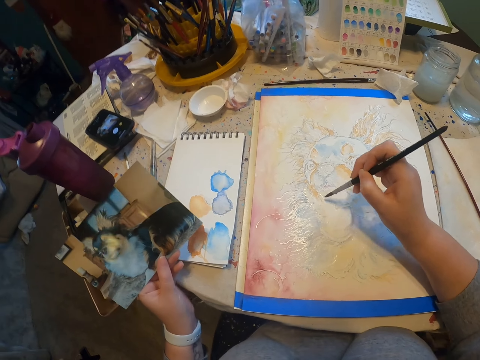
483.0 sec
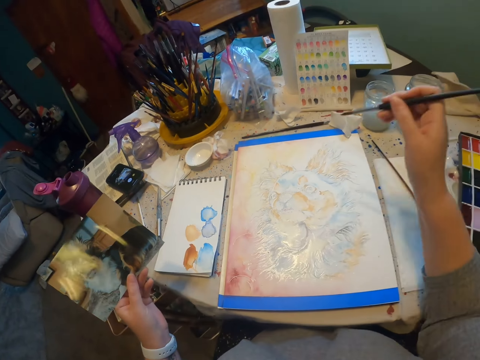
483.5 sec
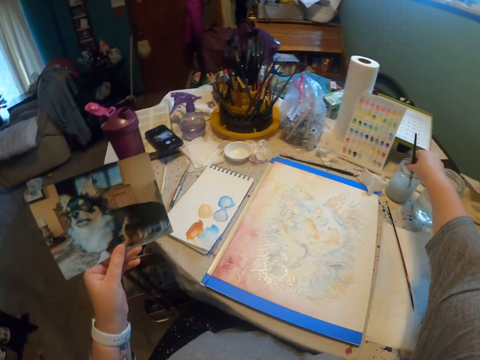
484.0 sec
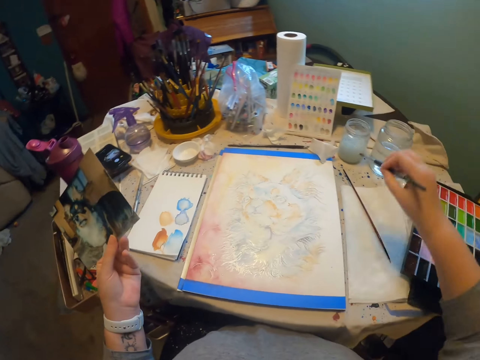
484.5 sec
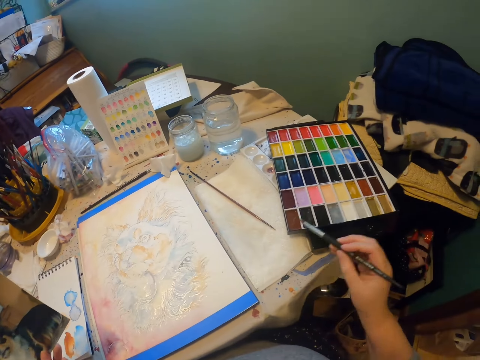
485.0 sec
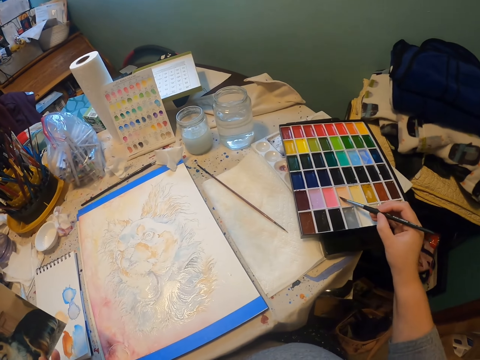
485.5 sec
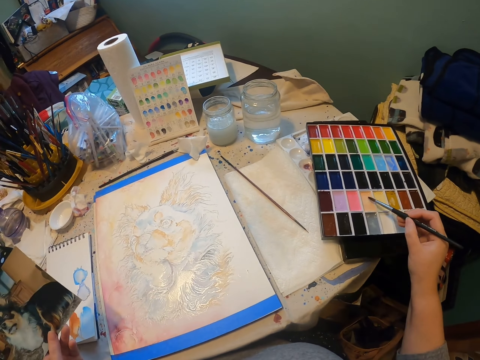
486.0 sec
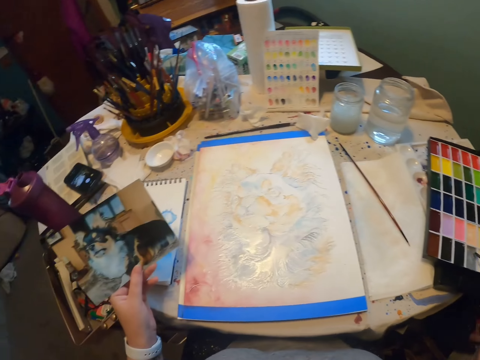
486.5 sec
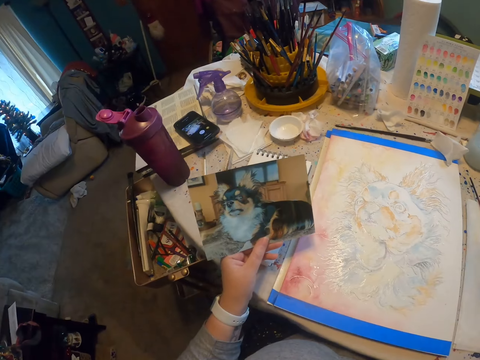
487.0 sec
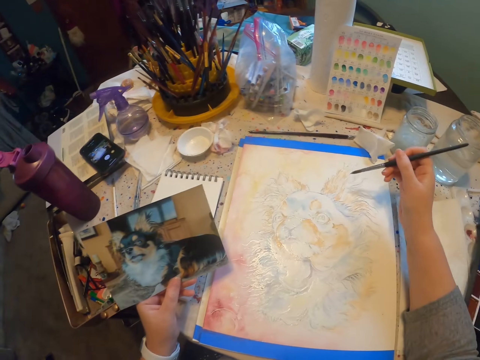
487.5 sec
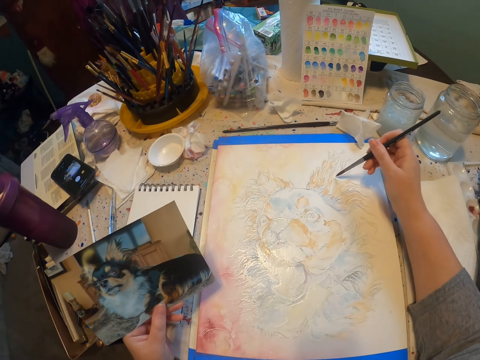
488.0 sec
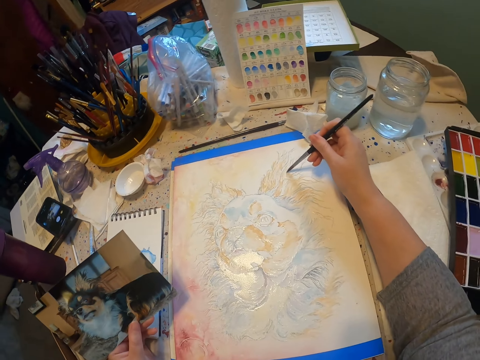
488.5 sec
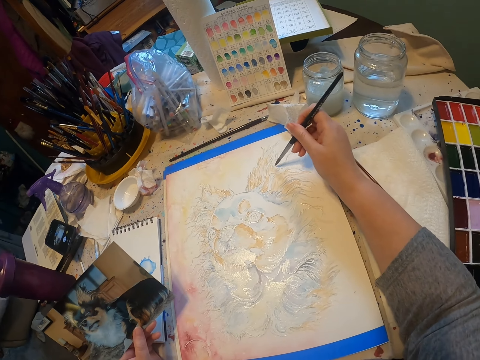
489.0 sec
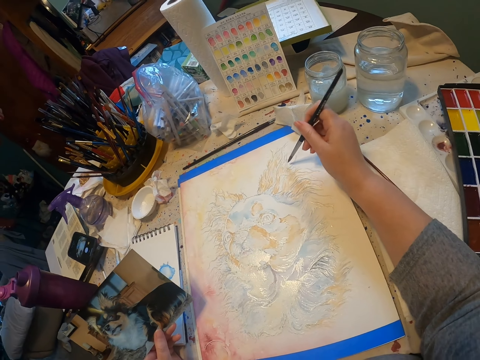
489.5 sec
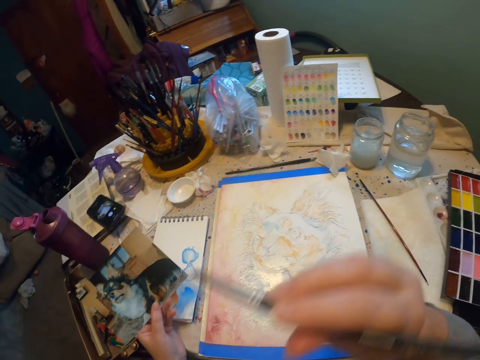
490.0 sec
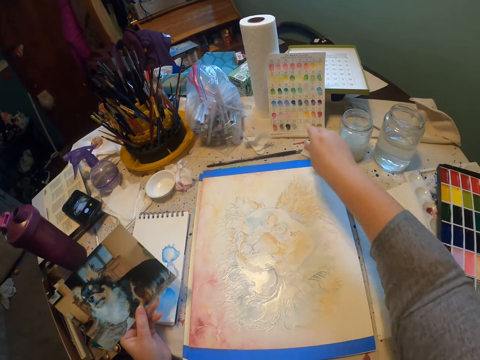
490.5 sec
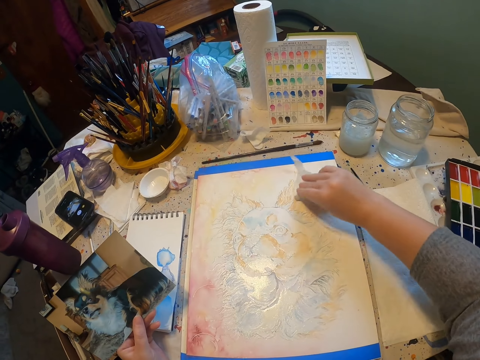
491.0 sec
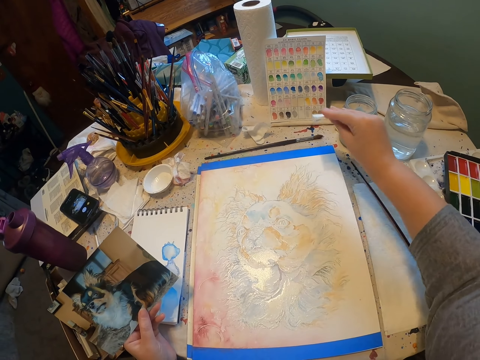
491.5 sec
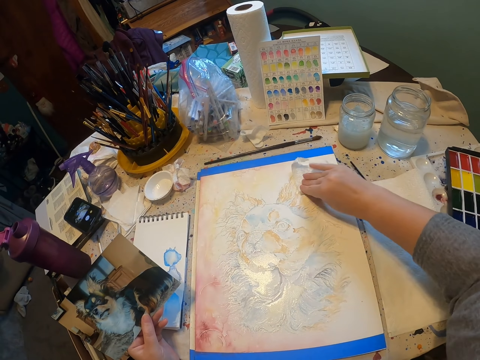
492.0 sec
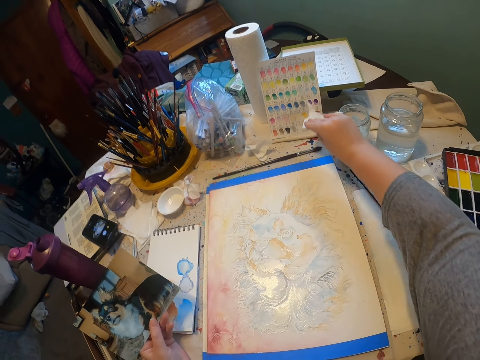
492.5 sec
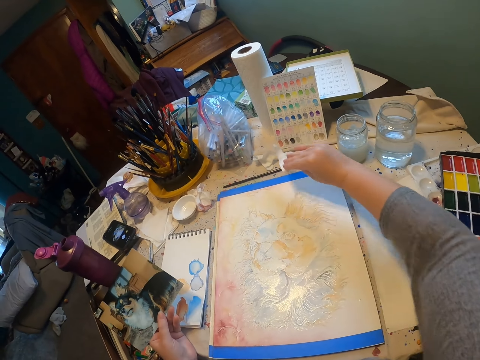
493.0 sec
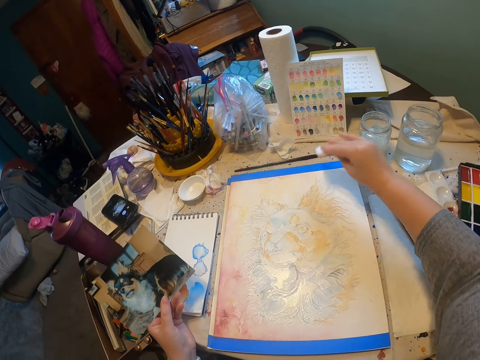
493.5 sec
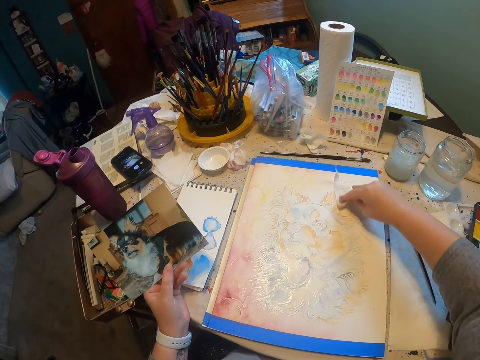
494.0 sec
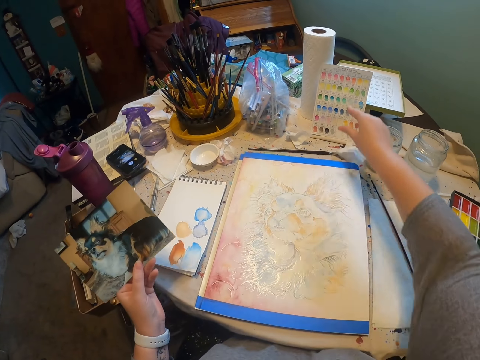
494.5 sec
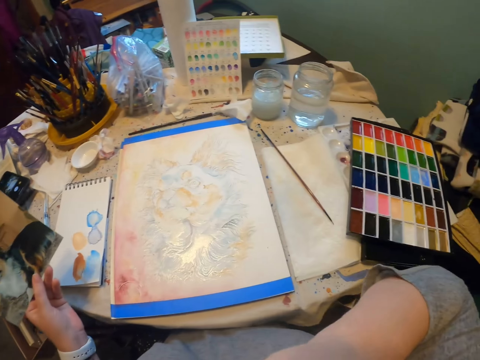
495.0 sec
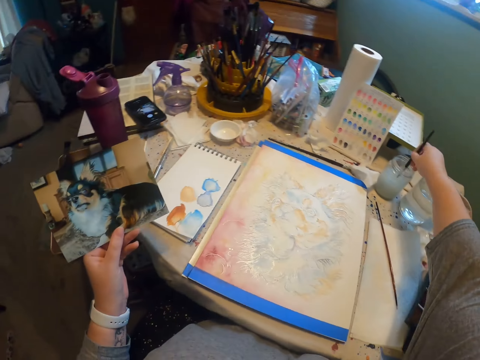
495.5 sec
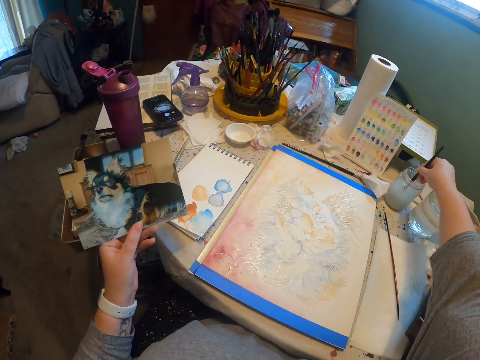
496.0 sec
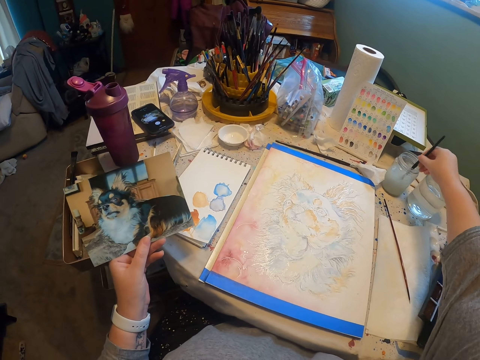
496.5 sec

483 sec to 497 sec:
The camera wearer dips a paintbrush in water. They wipe the paintbrush. They scoop paint with the paintbrush. They paint an image with the paintbrush on a drawing paper. They hold the paintbrush with the mouth. They drop the paintbrush. They pick up a piece of paper. They wipe the image. They hold the paper. They wipe the image. They throw the paper on the table. They pick up a paintbrush. They dip the paintbrush in water.

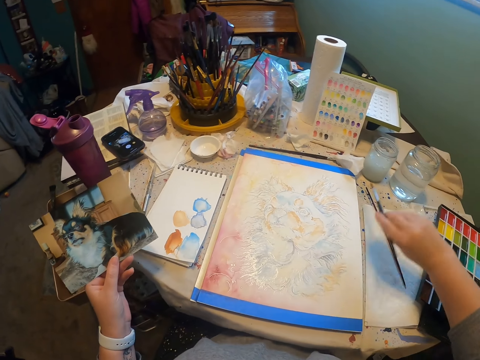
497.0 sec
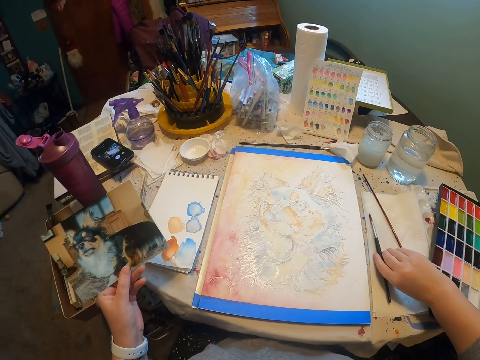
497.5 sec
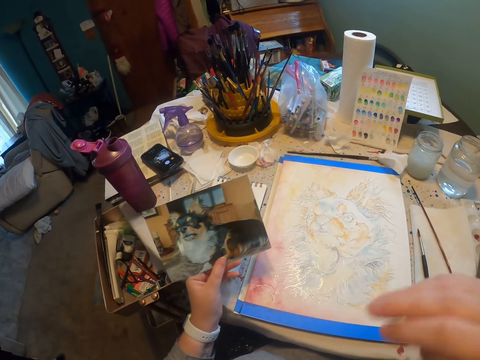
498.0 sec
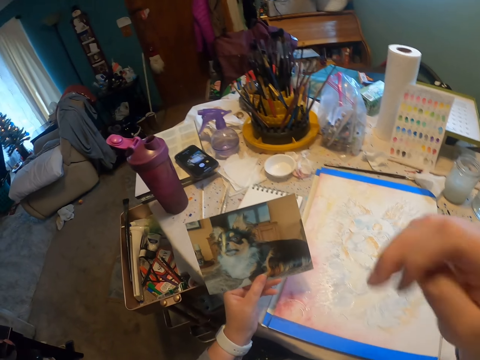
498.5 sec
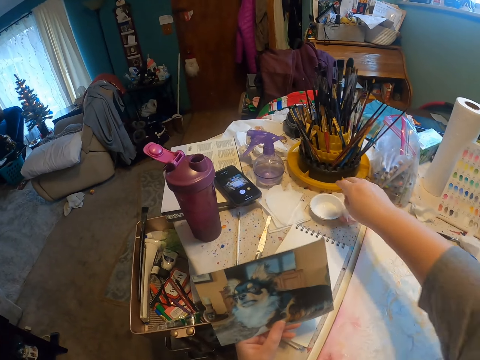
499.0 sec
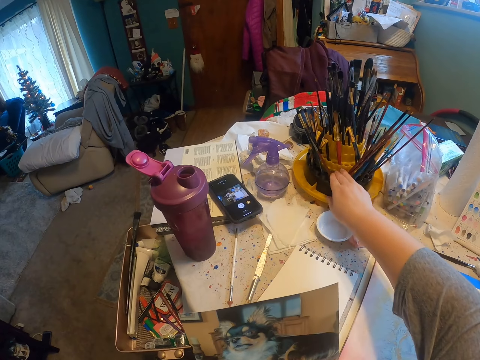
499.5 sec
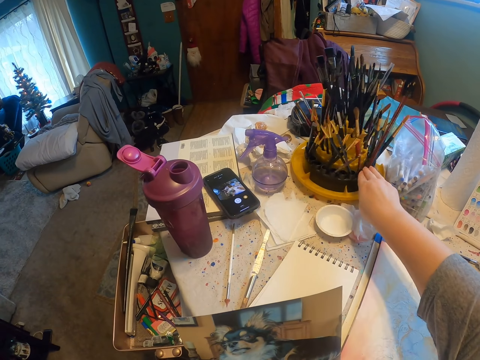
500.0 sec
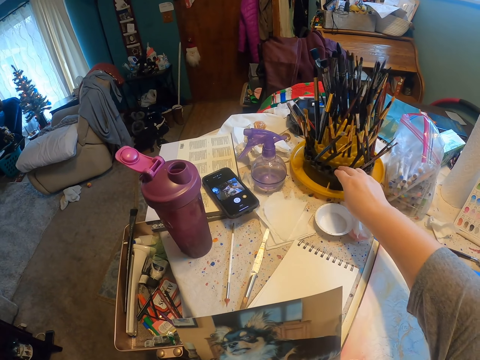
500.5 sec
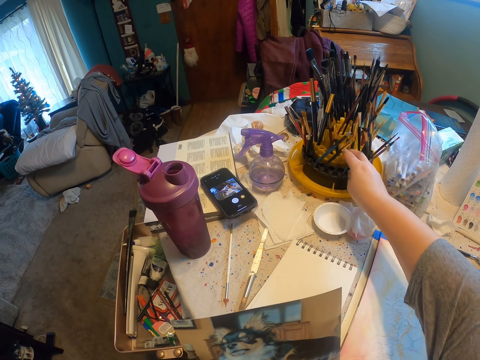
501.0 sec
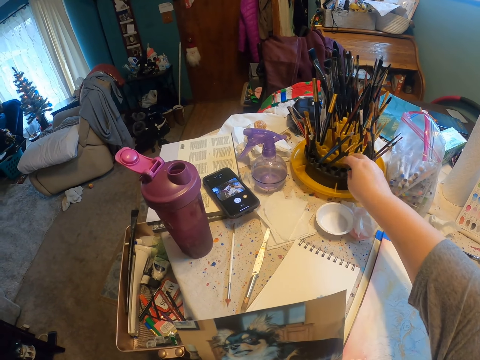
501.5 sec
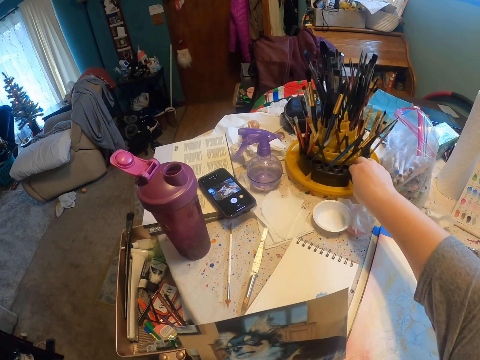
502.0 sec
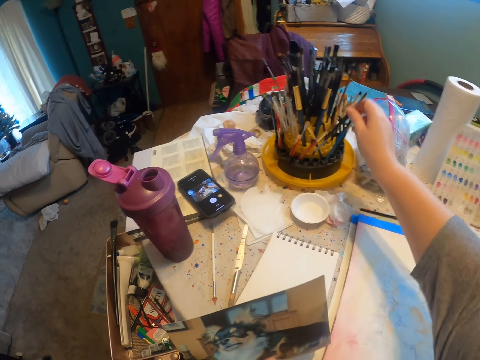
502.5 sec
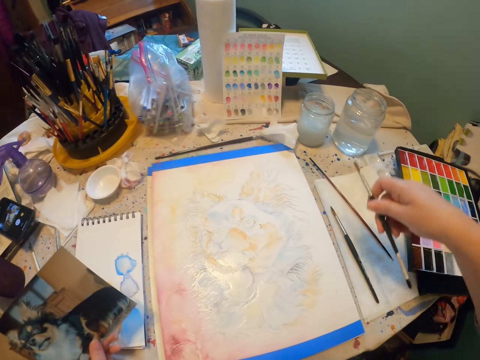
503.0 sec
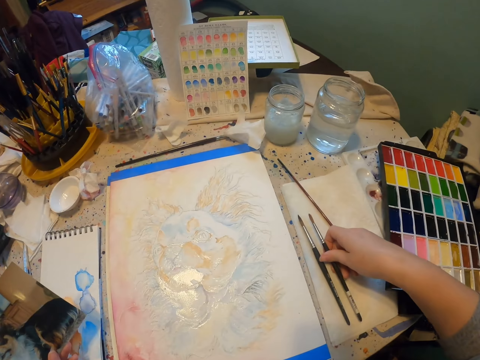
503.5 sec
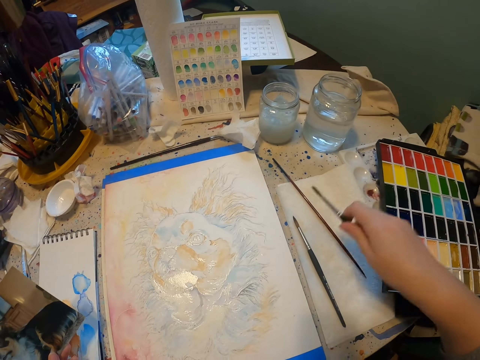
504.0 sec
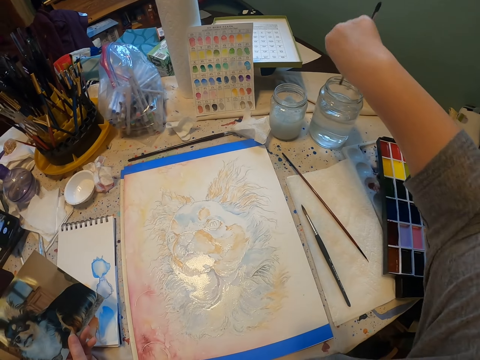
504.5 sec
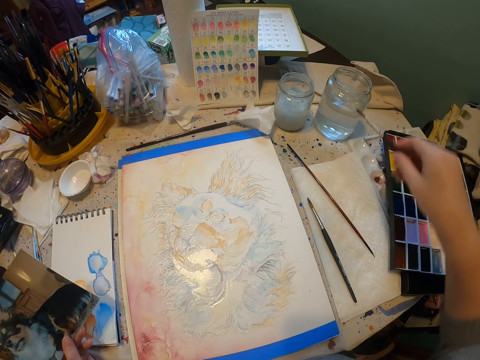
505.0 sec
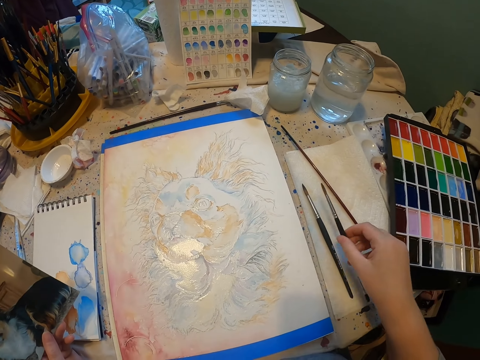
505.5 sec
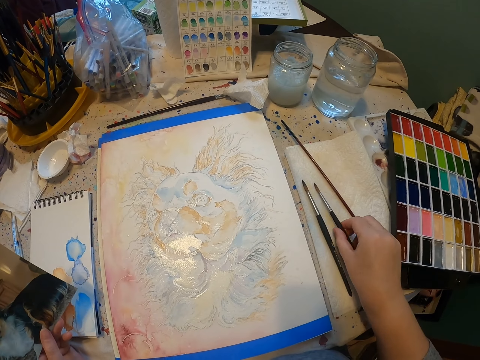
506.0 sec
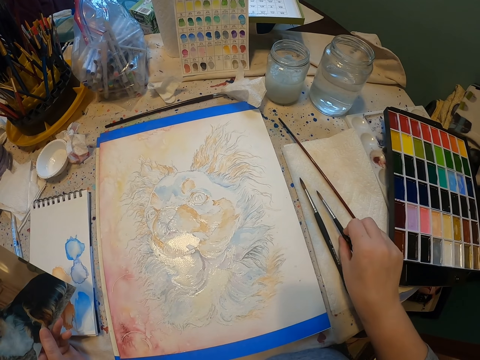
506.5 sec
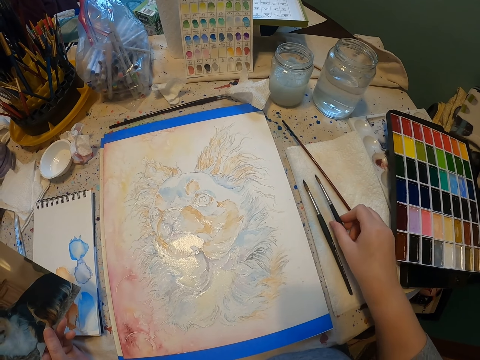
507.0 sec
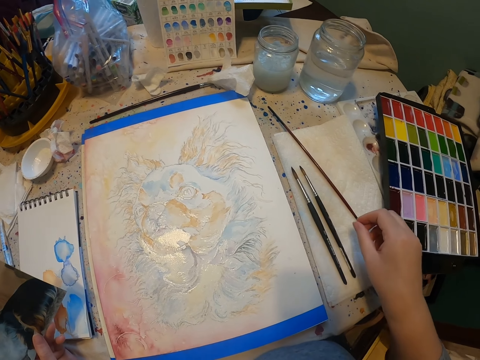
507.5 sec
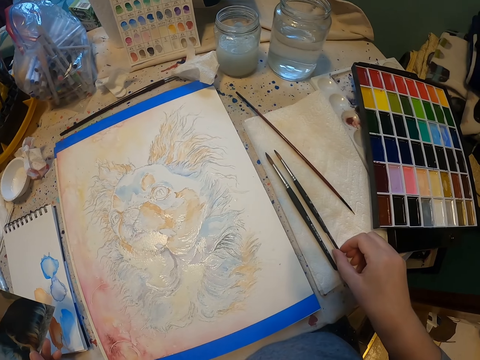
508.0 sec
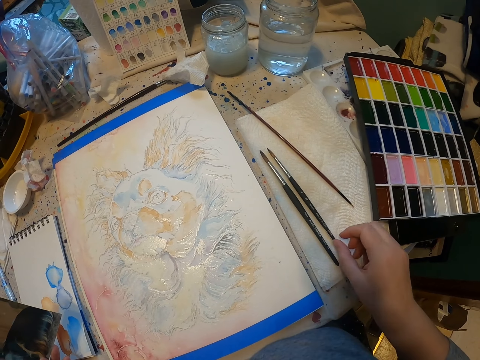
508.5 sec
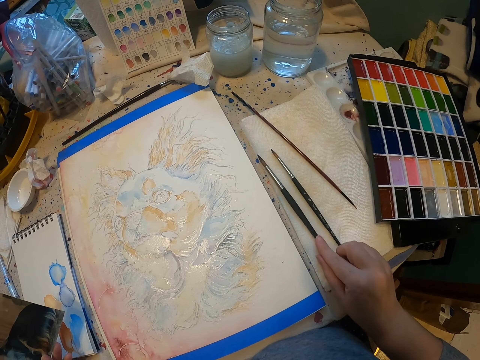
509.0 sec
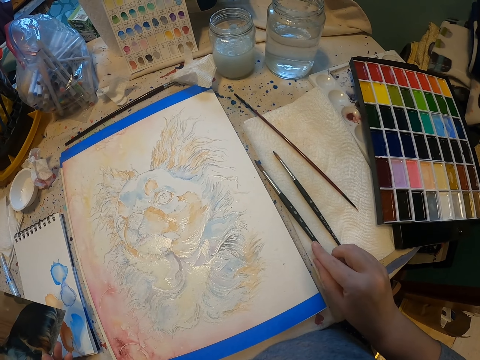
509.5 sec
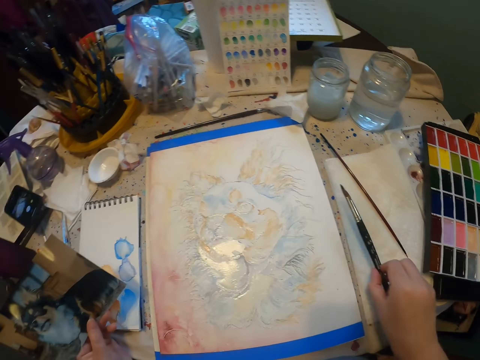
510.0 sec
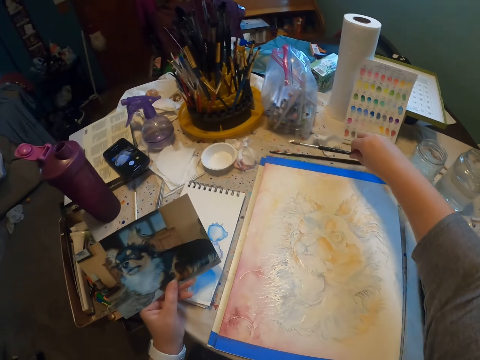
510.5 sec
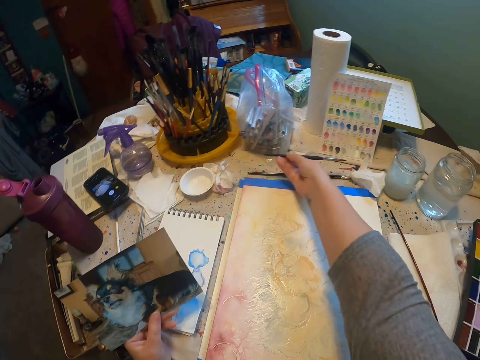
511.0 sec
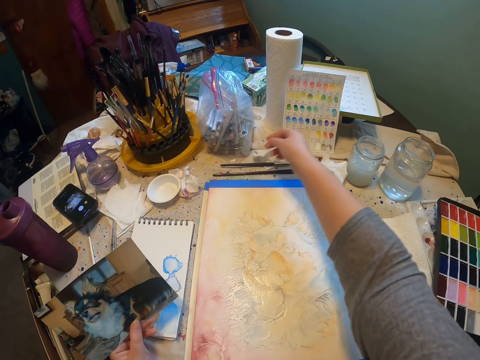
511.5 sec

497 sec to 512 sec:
The camera wearer places a paintbrush on a cloth. They touch a face. They rotate the paintbrush holder. They pick up a paintbrush. They compare paintbrushes. They dip the paintbrush in water. They wipe the paintbrush. They stare at the paintbrushes. They drop the paintbrush. They rotate a paintbrush. They pick up a paintbrush. They place the paintbrush on the table.
